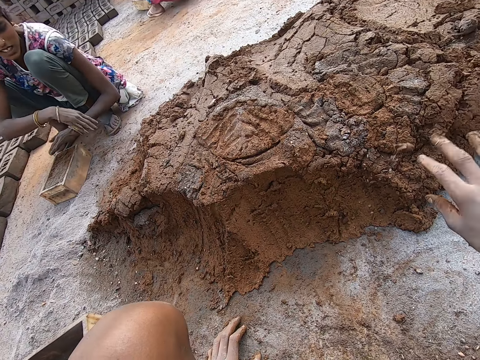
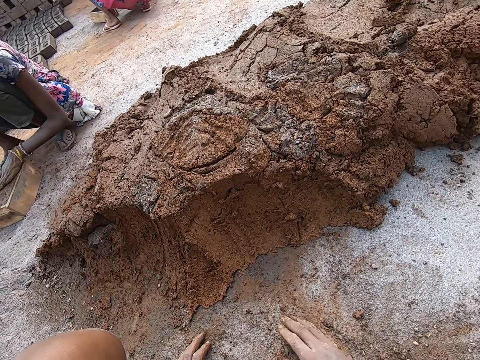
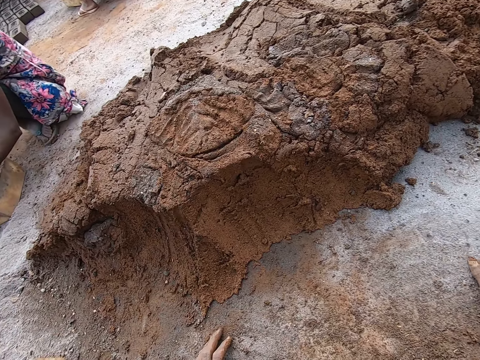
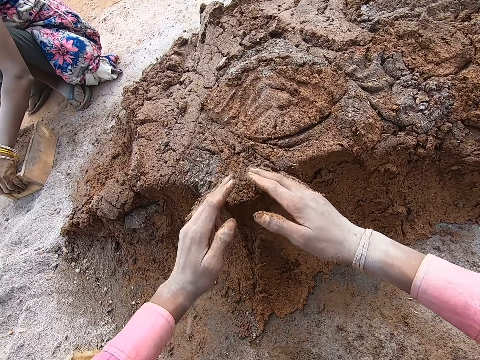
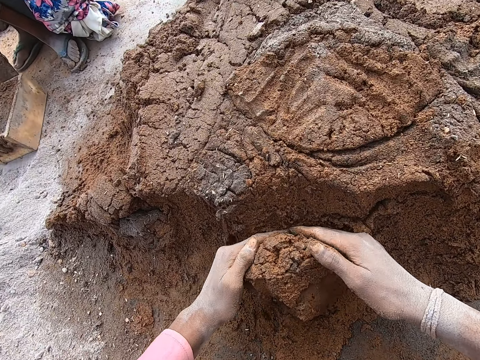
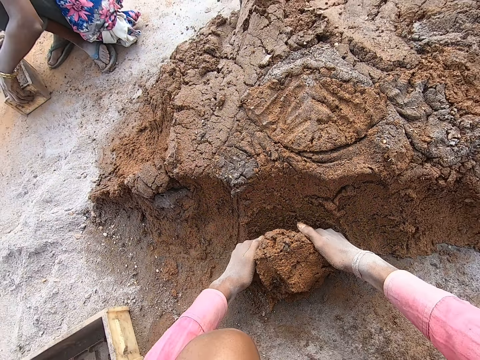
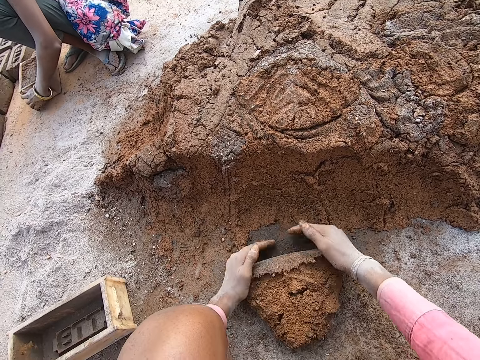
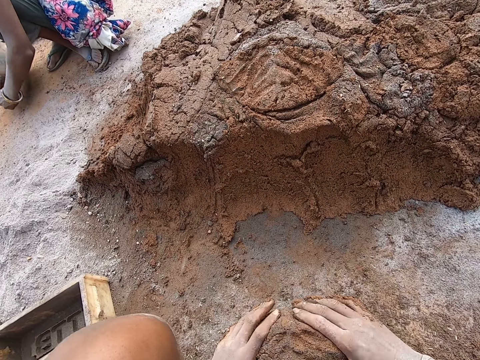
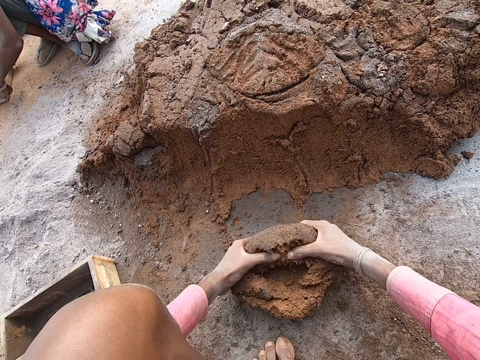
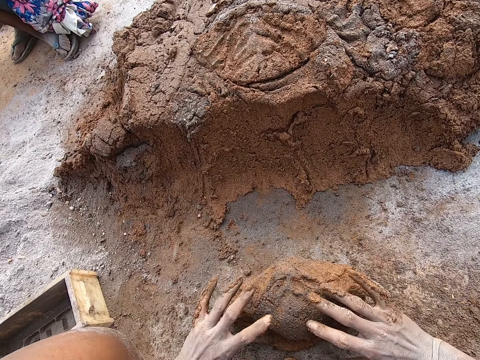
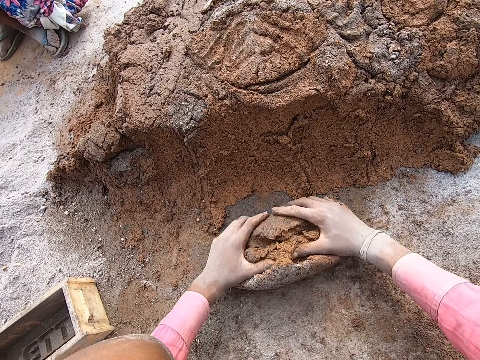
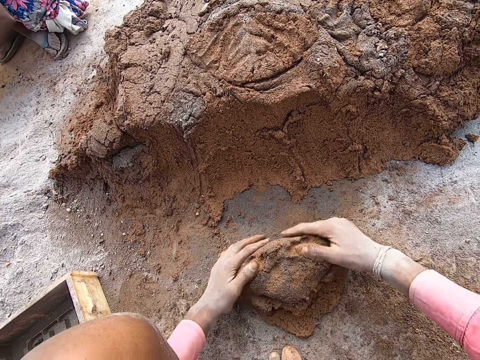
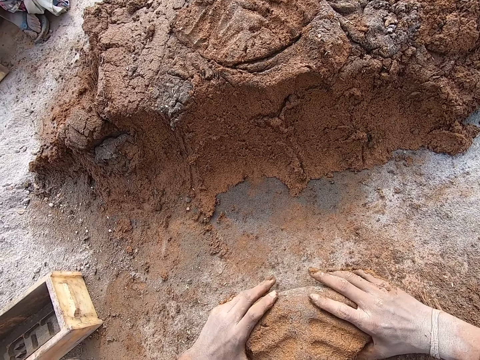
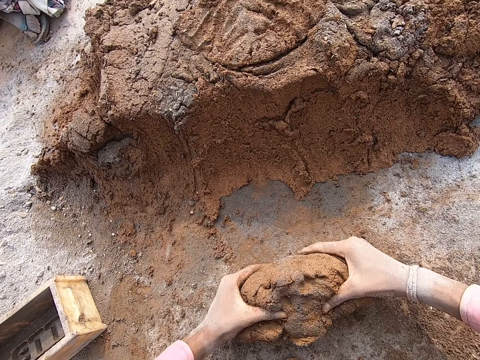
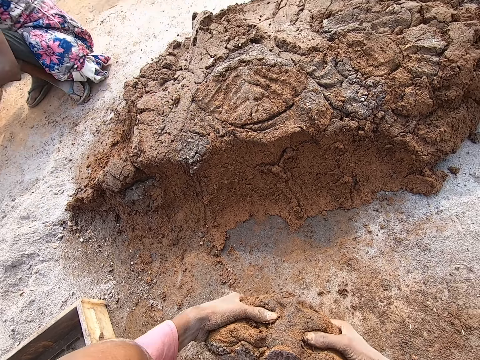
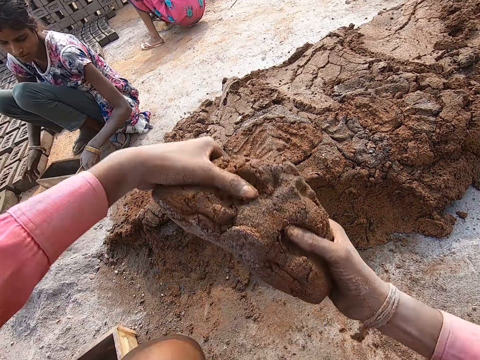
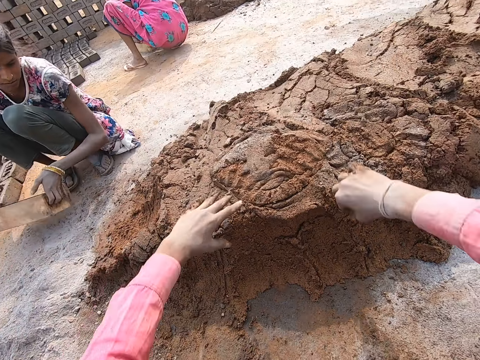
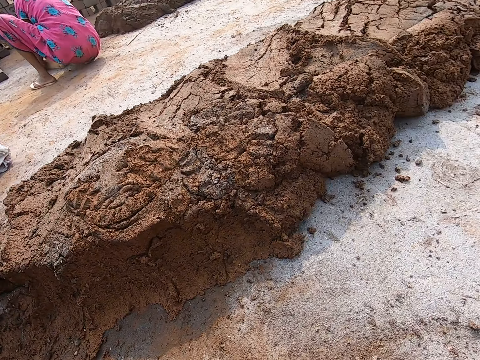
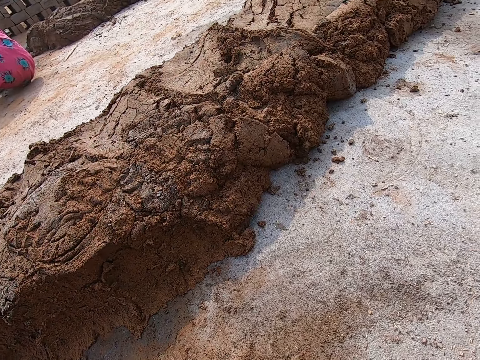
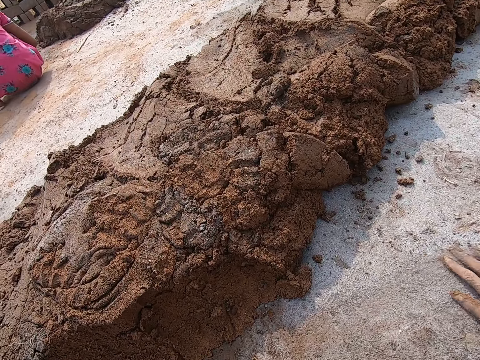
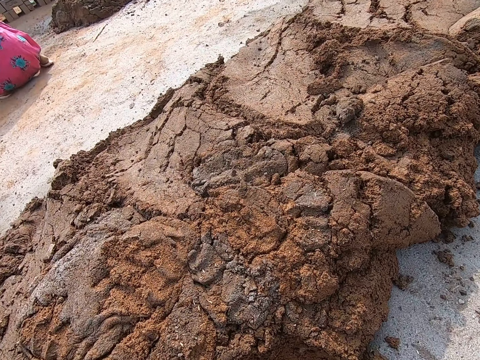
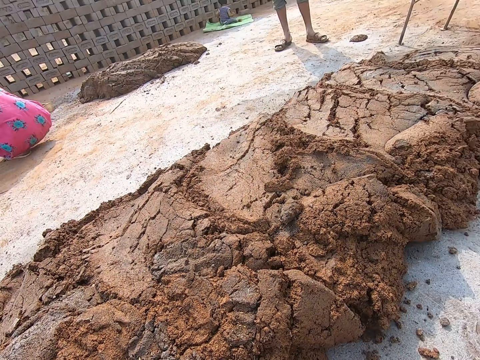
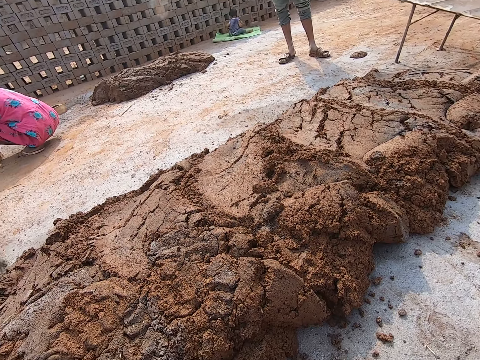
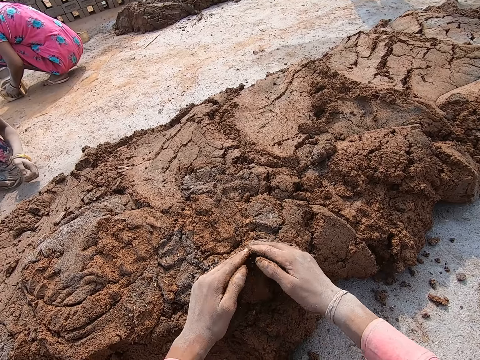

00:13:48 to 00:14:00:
A lady throws mud. The camera wearer converses with the lady. The lady touches the mud. The camera wearer scoops clay. They separate the mud from the mud pile. The lady moves a brick molder. The camera wearer rolls the mud on the ground. They move the clay. The lady turns the brick molder. The camera wearer picks up the clay. They press the clay, move the clay, and lift up the mud from the ground. The lady drops the brick molder. The camera wearer throws the mud on the mud pile. They drop the mud. The lady lifts the brick molder. The camera wearer spreads the soil around the ground. They touch the dirt.

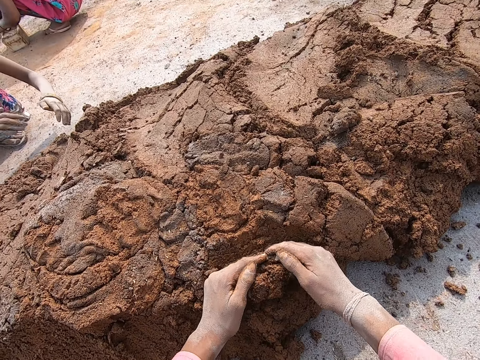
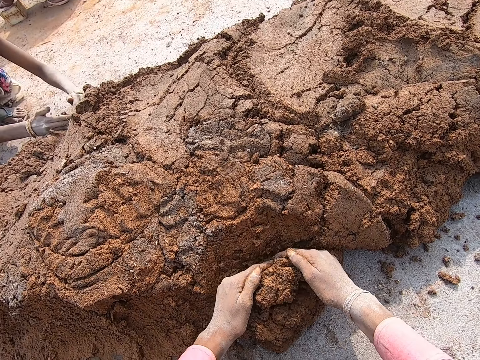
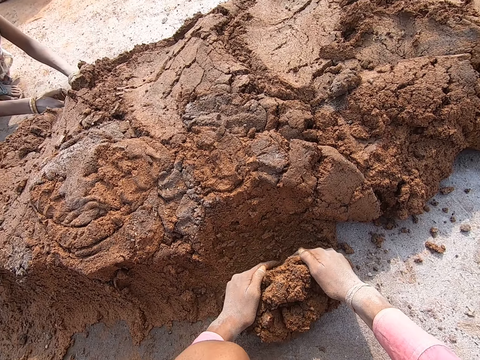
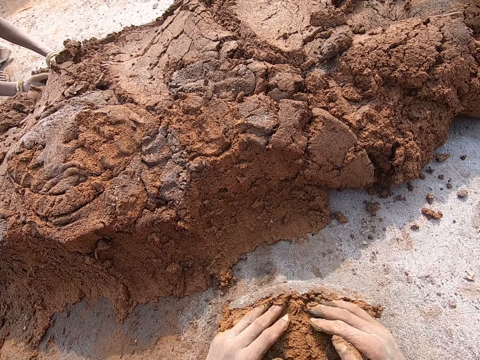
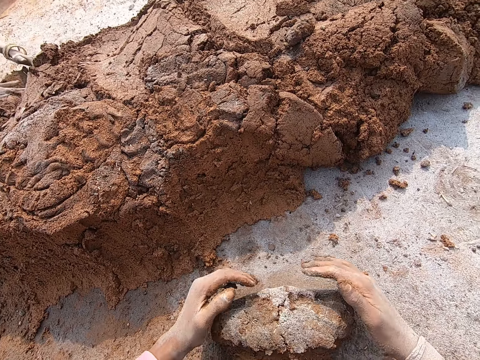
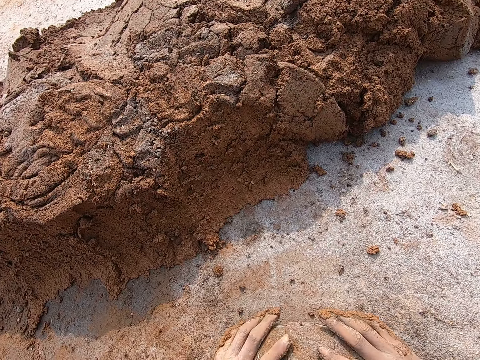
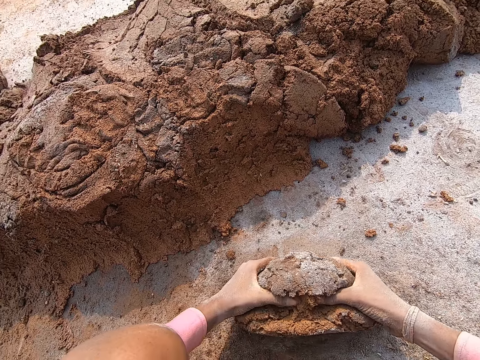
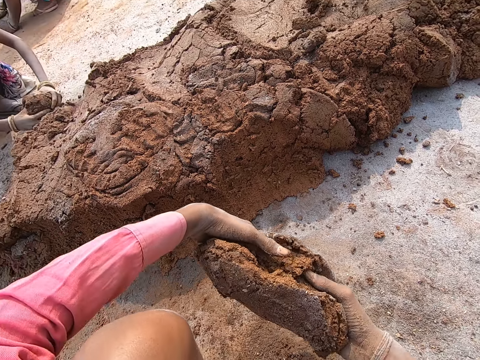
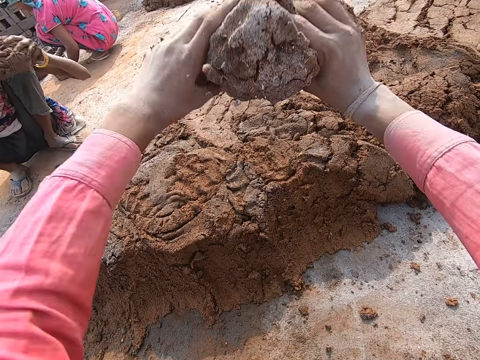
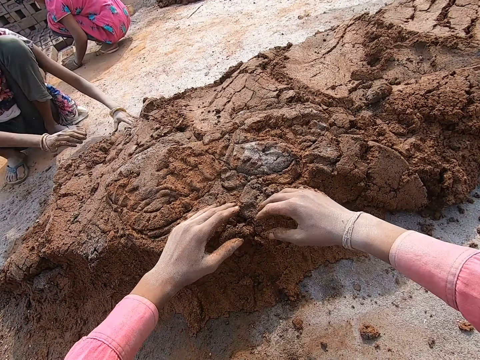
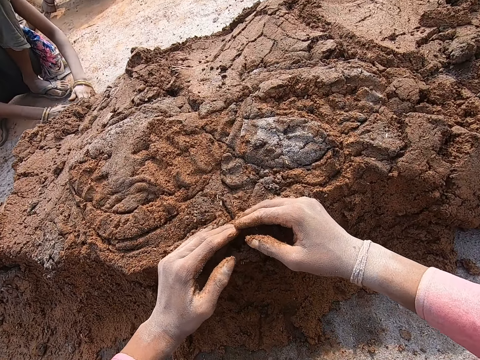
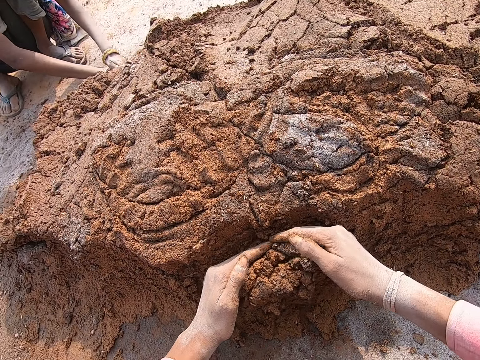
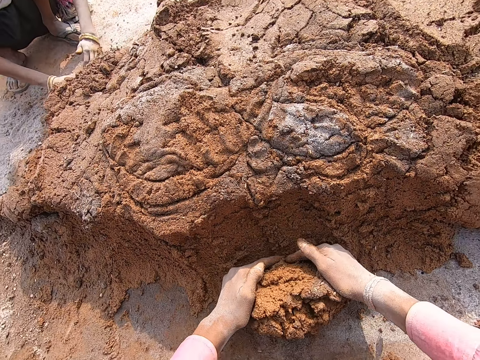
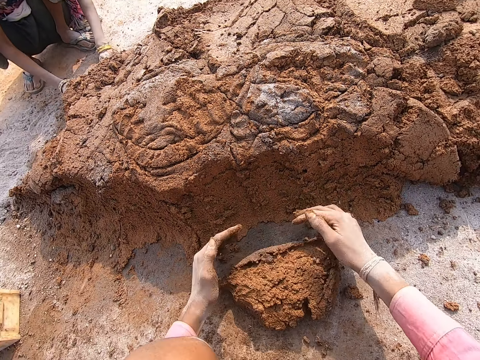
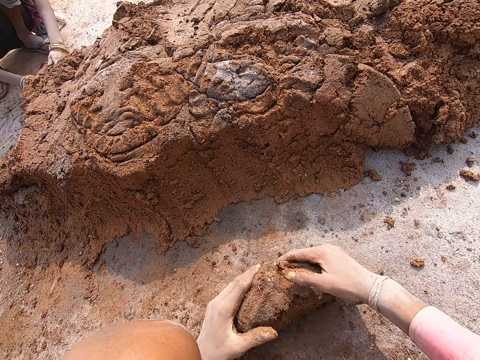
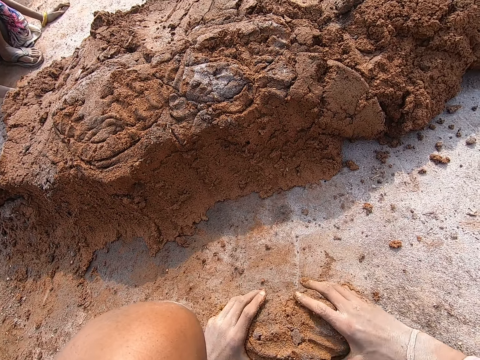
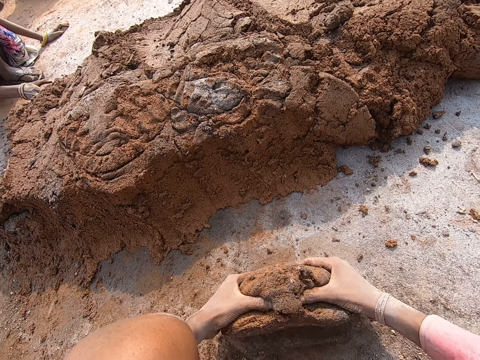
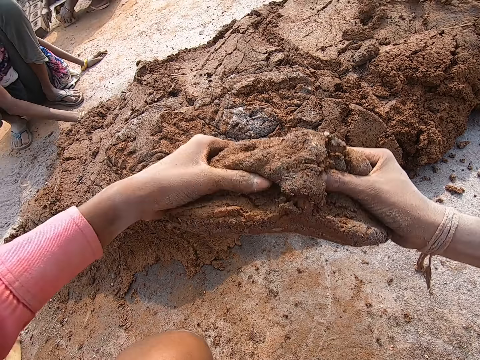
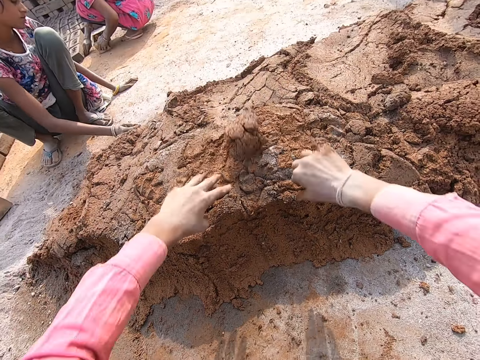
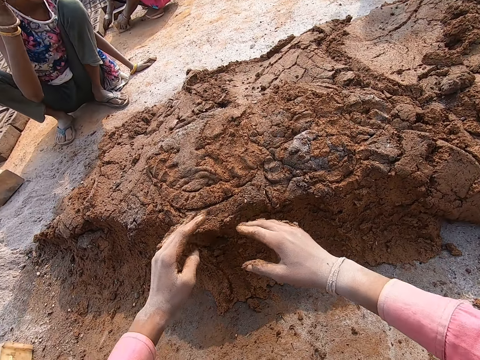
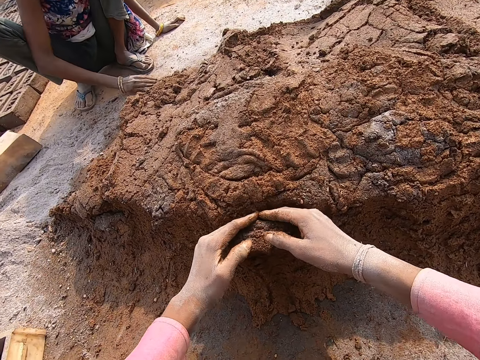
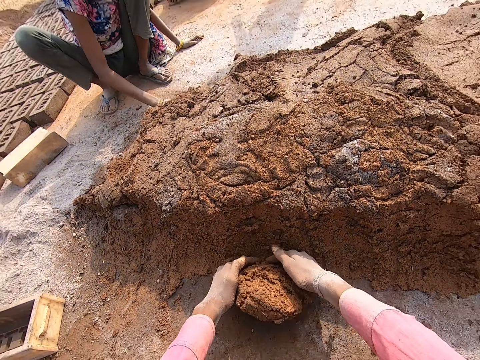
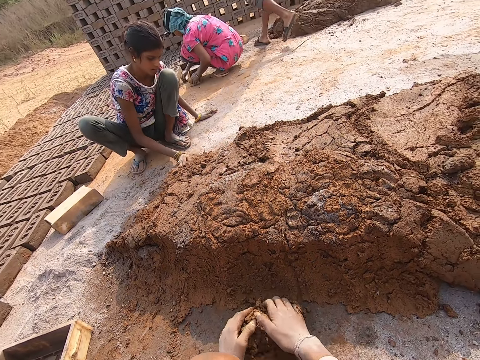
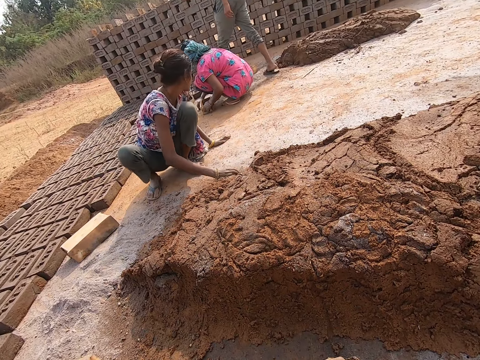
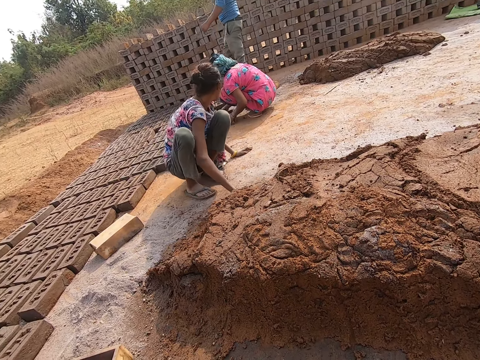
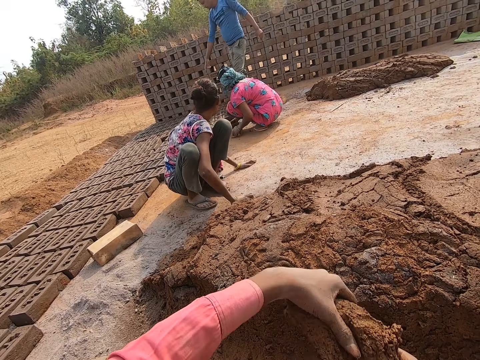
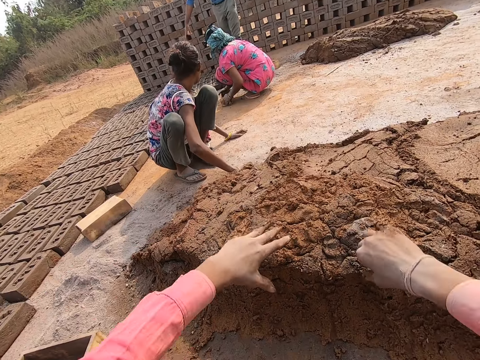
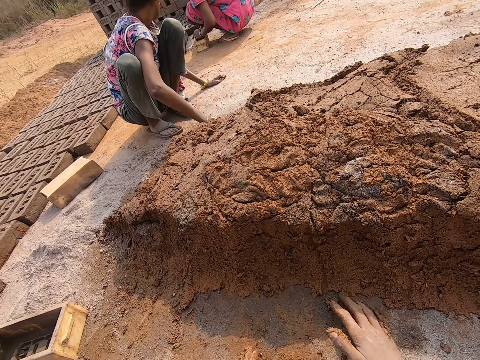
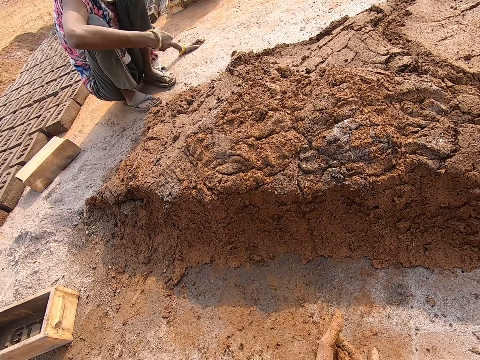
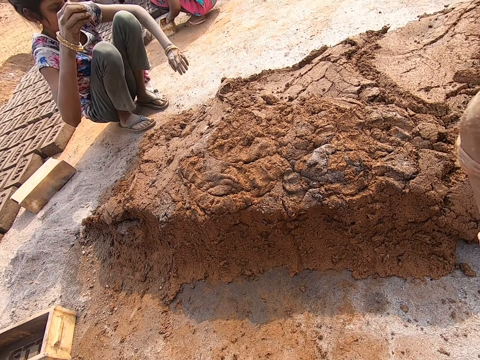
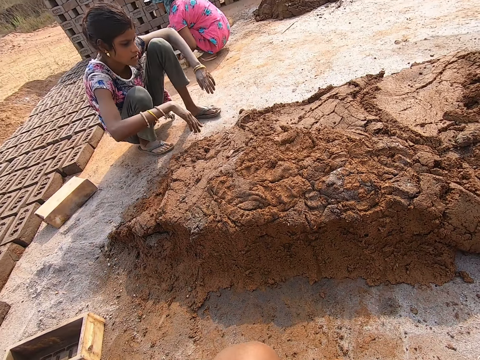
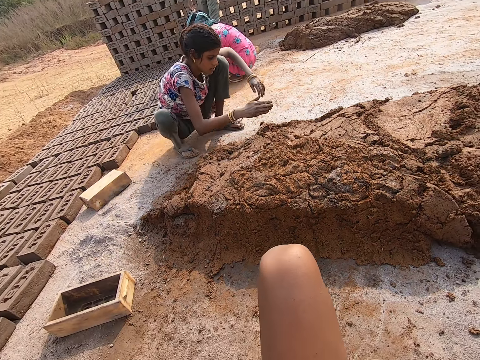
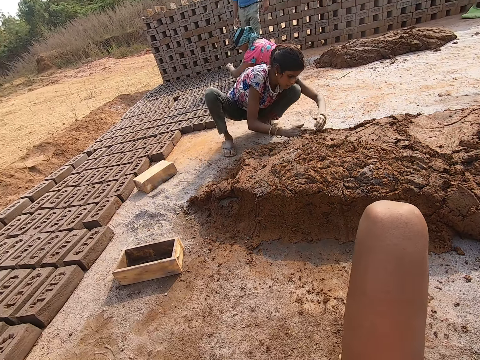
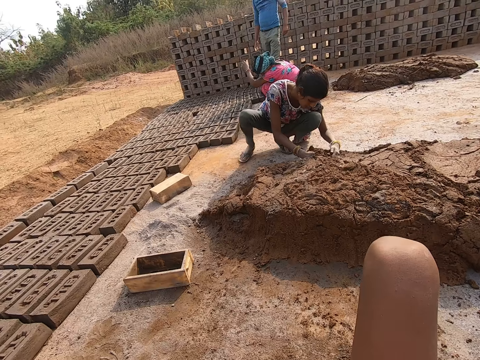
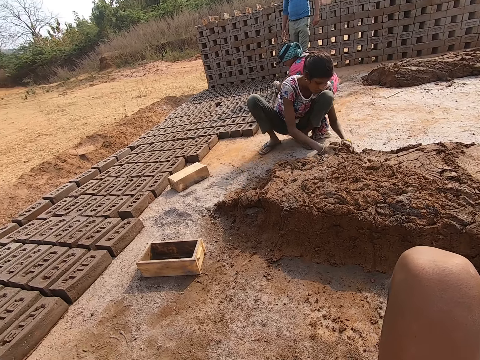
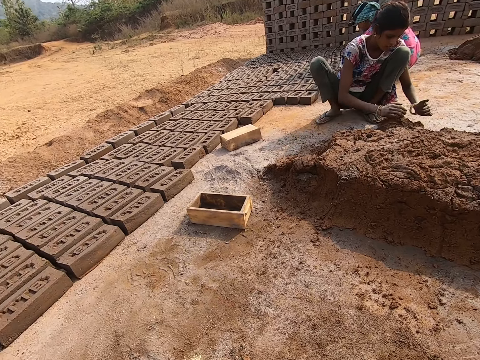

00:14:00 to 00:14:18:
The camera wearer separates mud from the mud pile. They scoop the mud. A lady scoops the mud. The camera wearer rolls the mud on the ground, and lifts up the mud from the ground. They throw the mud on the mud pile. They drop the mud. The lady throws the mud. The camera wearer separates the mud from the mud pile. They scoop the mud. They roll the mud on the ground. They lift up the mud from the ground. They scoop the mud. They throw the mud on the mud pile. They drop the mud. The lady throws the mud. The camera wearer separates the mud from the mud pile. They scoop the mud. They roll the mud on the ground. They pick up the mud from the ground. They throw the mud on the mud pile. They lift up the mud from the ground. They throw the mud on the mud pile. They look around.
